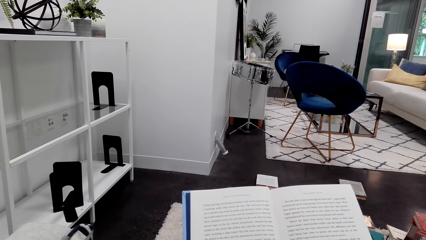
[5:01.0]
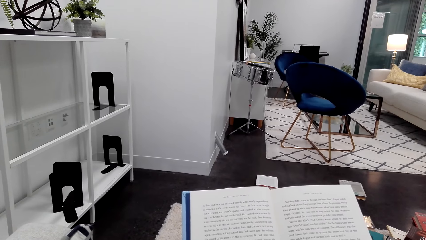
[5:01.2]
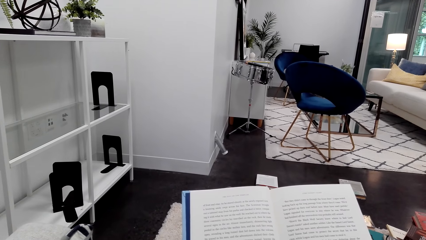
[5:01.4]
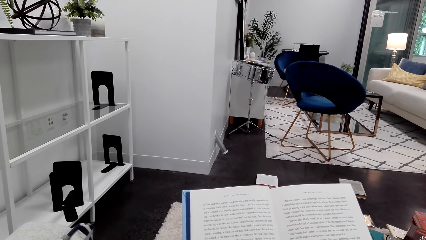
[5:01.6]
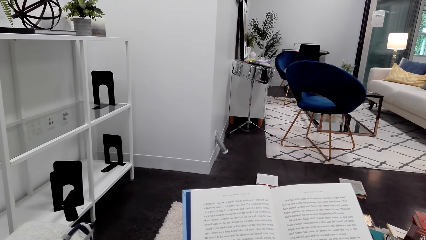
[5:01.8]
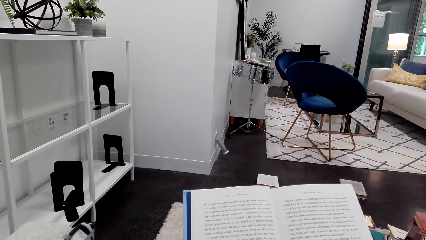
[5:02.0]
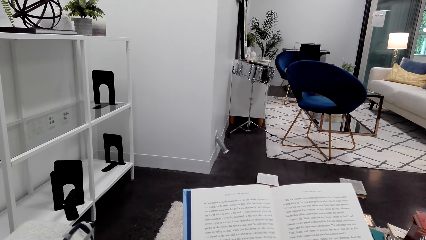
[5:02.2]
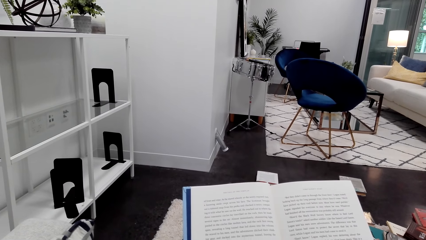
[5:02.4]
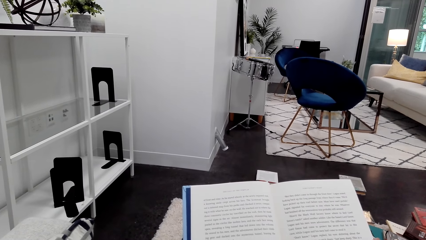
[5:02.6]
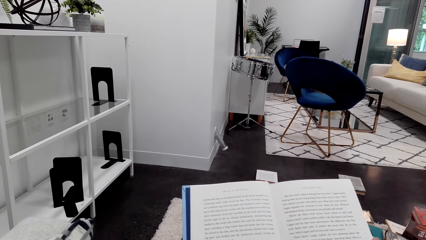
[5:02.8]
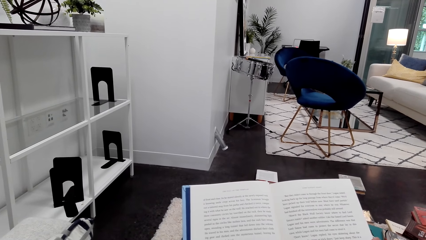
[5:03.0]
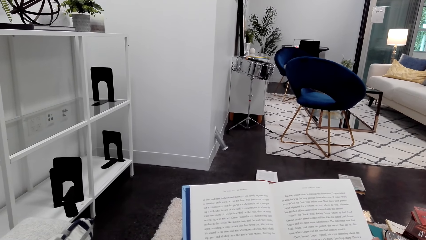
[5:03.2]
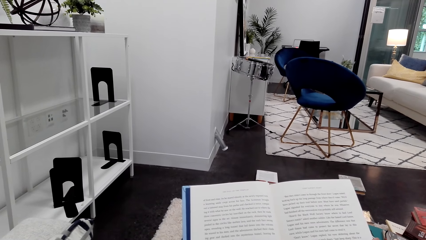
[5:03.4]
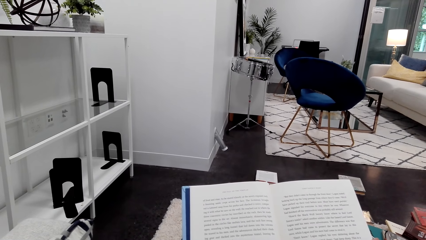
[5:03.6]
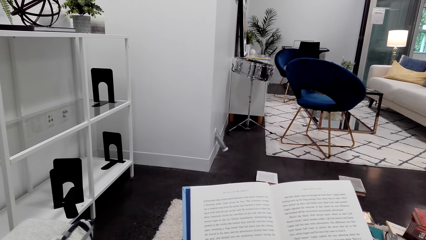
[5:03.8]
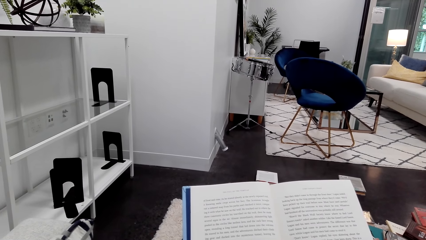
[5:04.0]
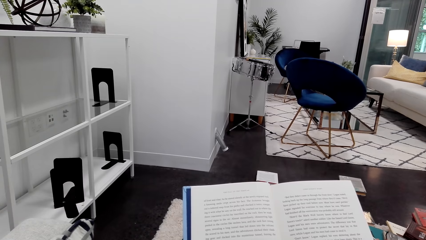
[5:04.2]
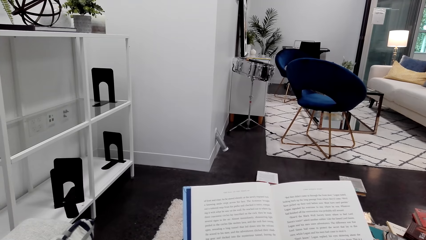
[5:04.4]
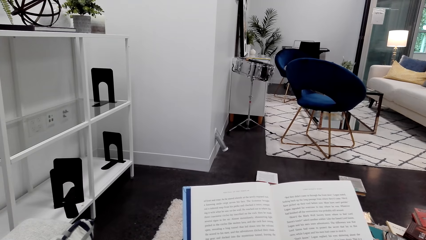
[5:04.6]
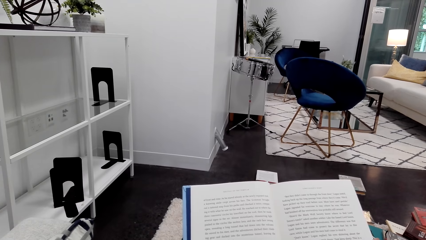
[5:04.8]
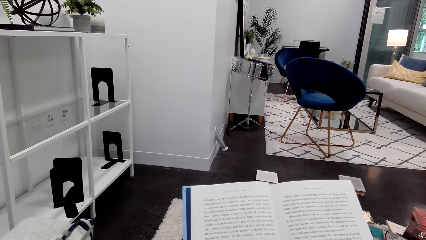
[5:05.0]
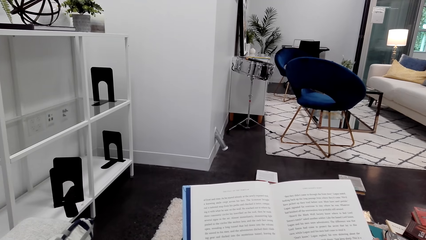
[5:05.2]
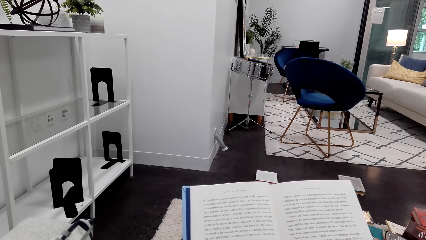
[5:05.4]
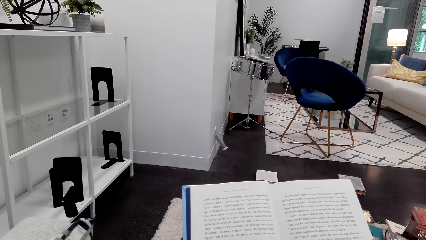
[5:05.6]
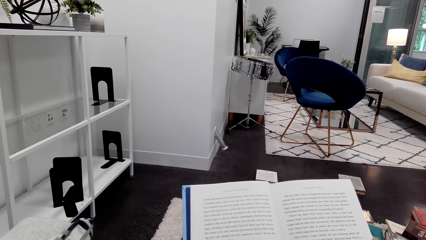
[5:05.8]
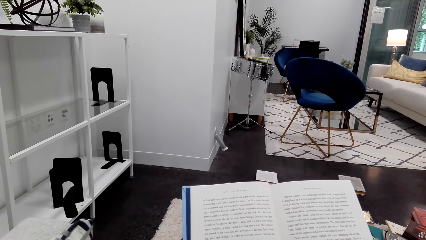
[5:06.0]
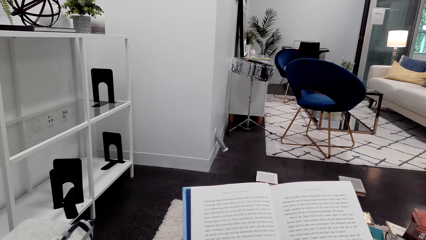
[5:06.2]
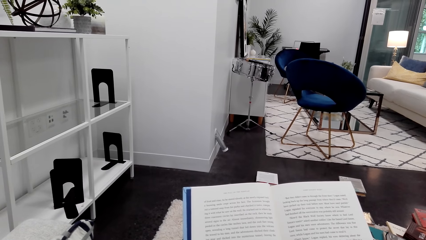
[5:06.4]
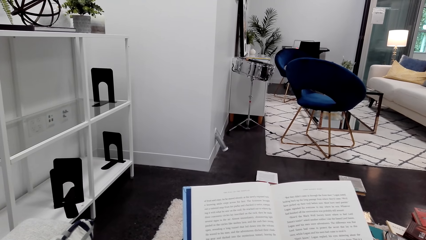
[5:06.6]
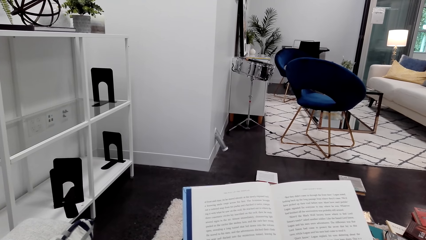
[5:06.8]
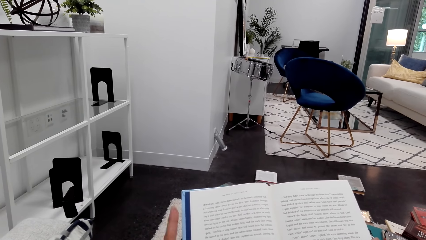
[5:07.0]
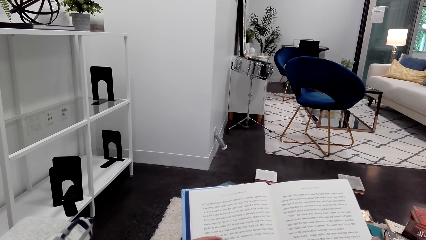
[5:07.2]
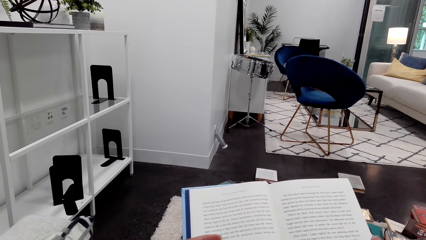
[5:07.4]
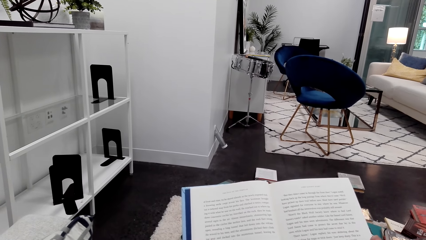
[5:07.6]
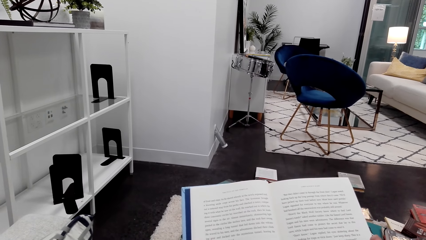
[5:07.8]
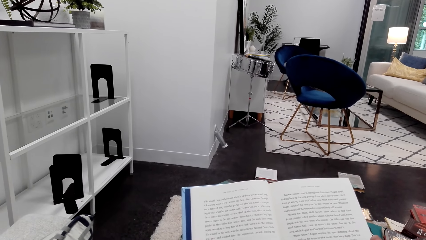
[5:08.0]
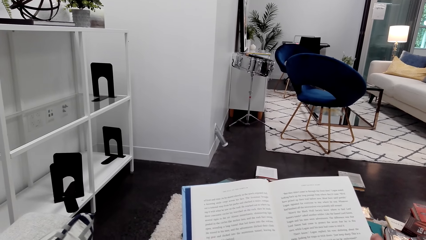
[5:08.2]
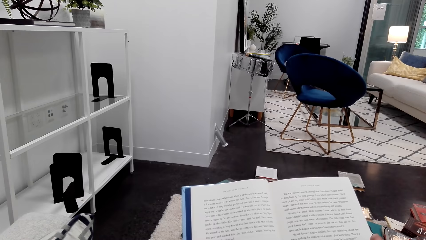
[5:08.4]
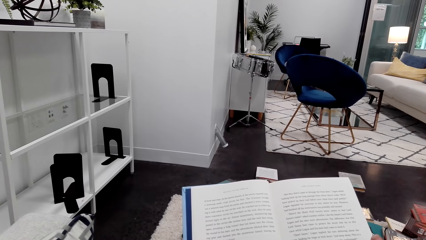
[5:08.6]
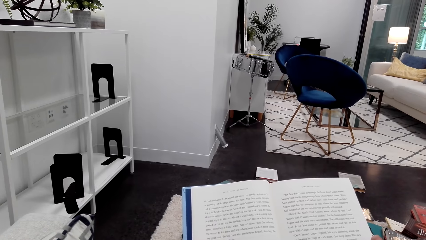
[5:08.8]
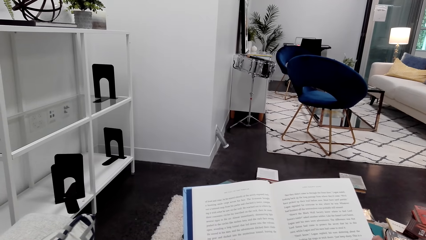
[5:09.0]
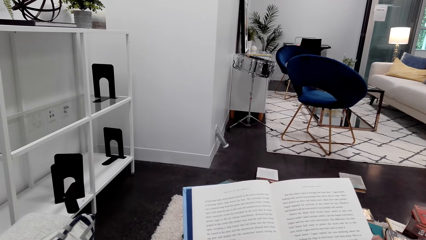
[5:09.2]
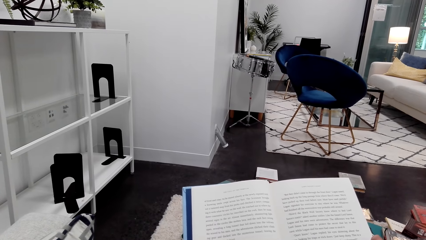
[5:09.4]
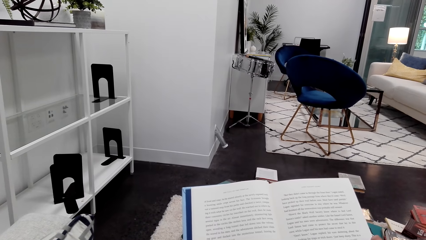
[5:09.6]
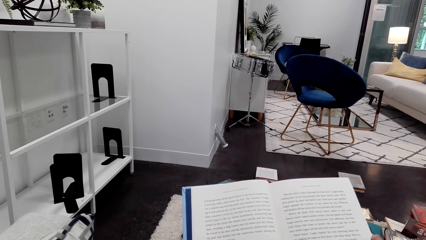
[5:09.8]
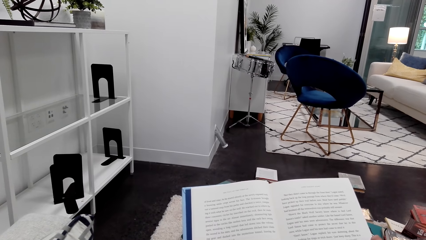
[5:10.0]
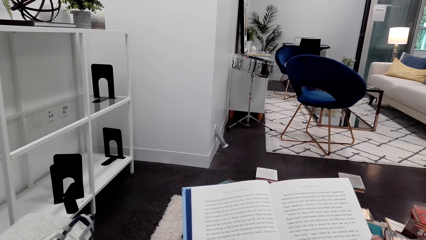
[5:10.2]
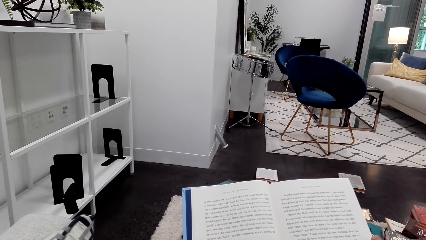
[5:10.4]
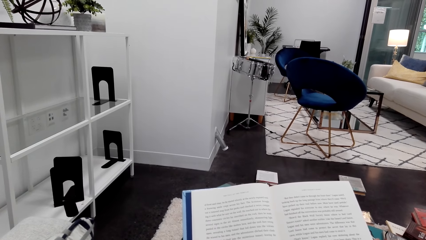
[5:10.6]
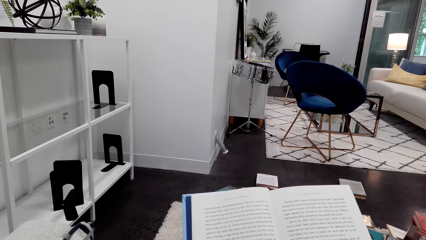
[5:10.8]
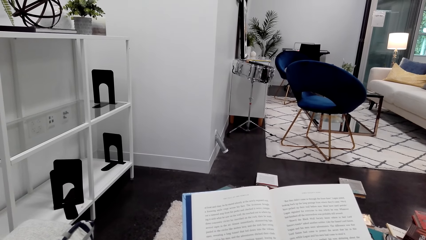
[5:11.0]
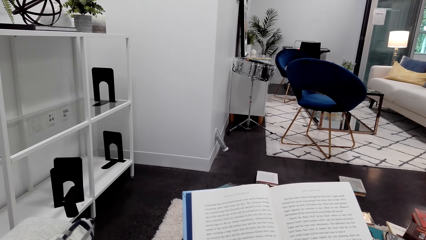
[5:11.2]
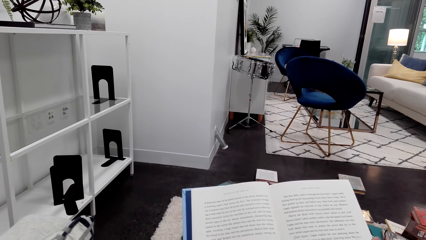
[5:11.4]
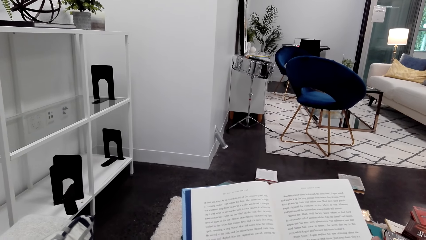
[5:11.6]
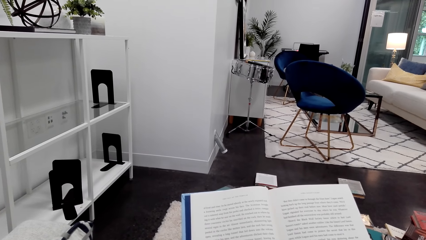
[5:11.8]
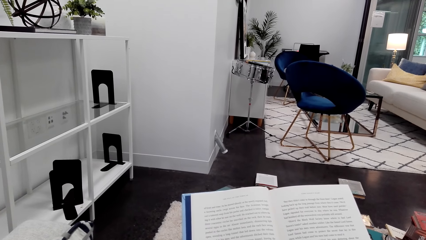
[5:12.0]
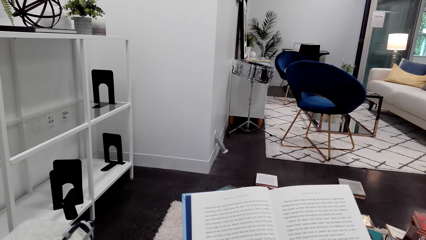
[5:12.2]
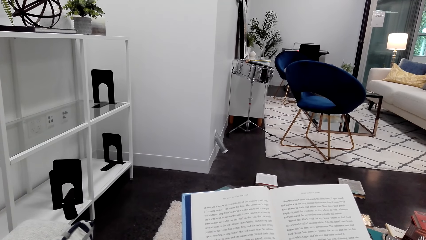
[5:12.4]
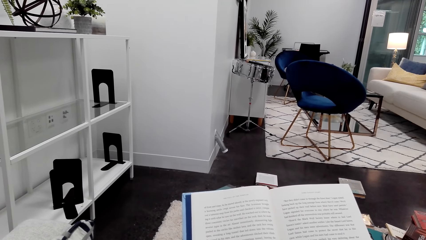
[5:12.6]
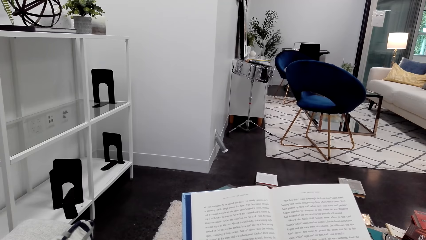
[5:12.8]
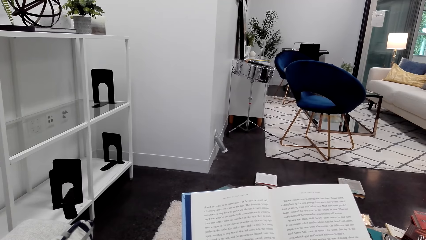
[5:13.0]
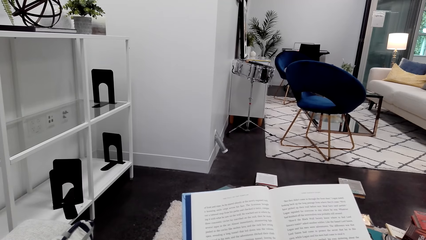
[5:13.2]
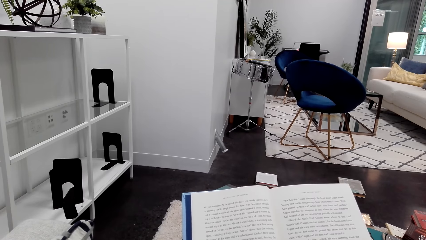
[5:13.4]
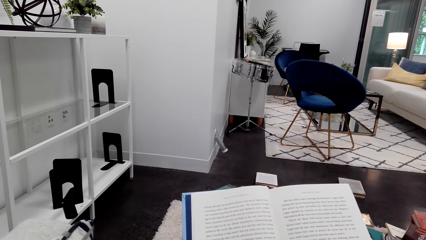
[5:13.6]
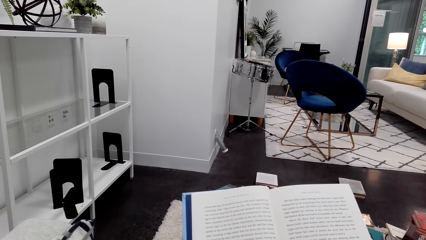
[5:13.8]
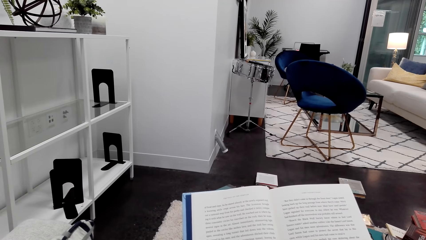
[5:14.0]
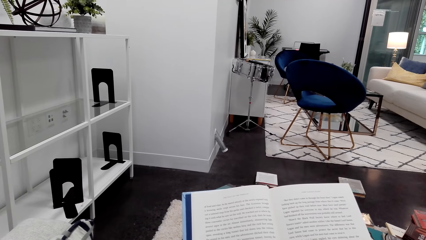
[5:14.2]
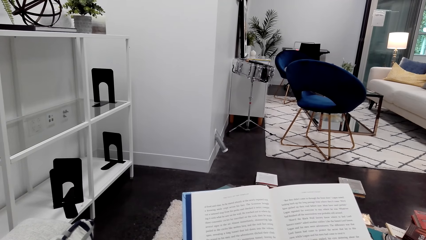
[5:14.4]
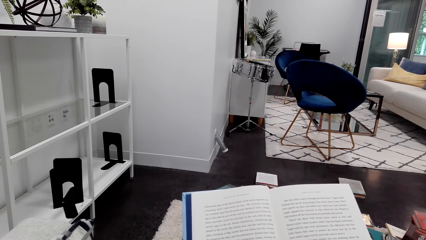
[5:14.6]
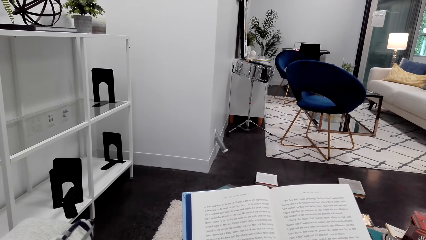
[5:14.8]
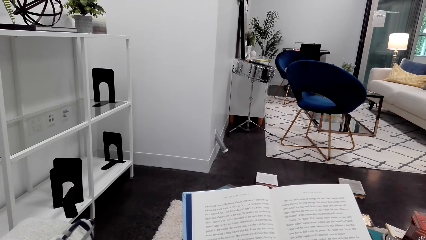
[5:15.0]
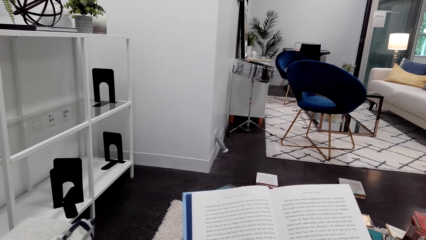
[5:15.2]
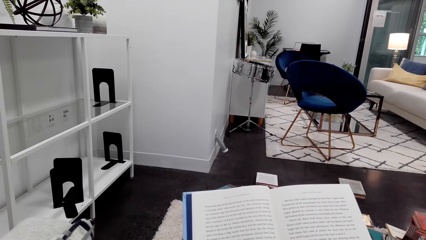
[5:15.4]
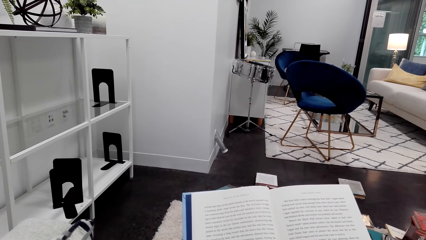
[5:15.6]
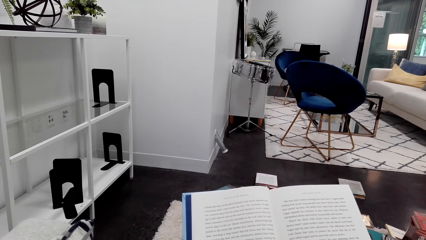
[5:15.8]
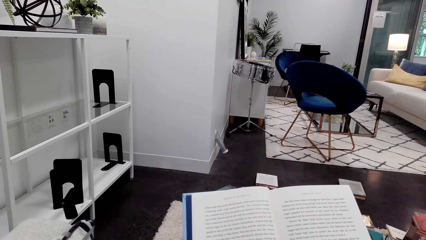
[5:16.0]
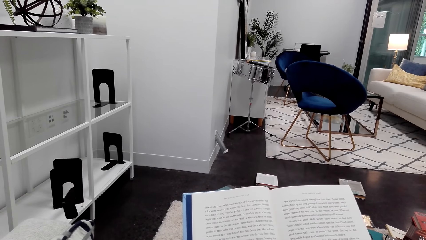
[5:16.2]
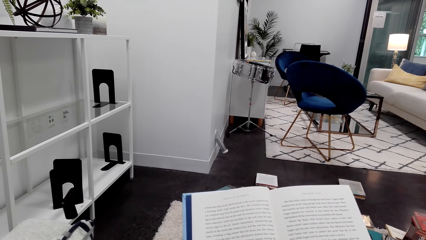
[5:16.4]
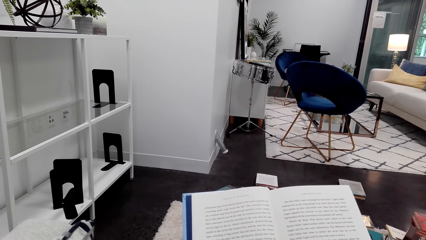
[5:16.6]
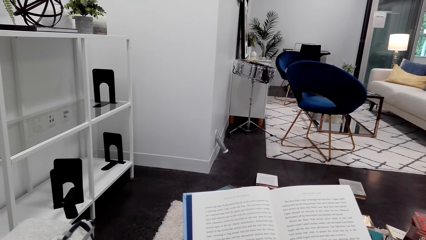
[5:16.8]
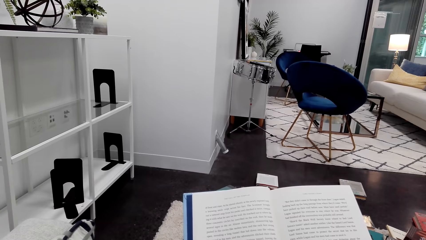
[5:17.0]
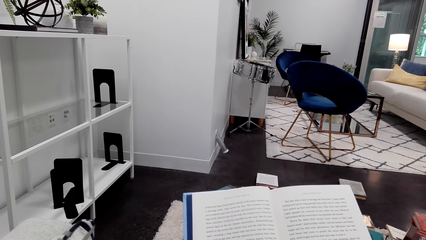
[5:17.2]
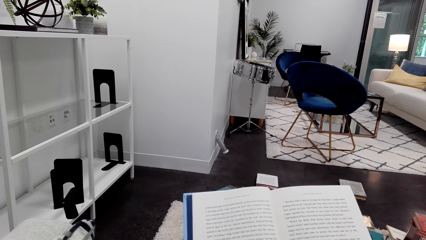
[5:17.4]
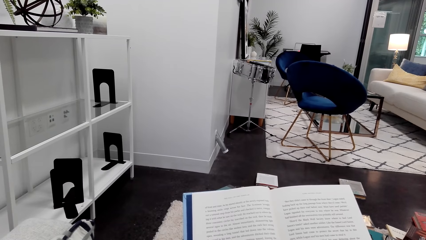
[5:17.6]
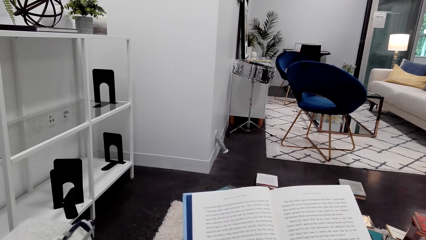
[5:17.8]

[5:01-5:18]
The camera wearer moves their hand. They read the book.
